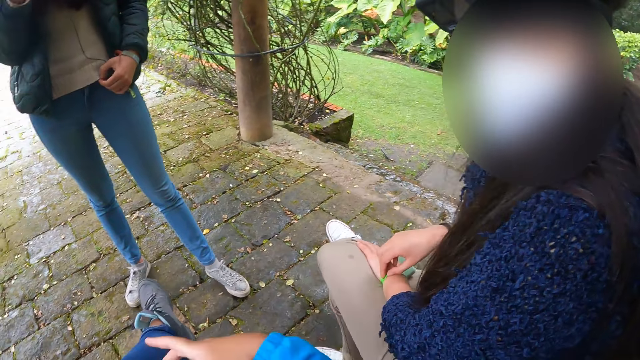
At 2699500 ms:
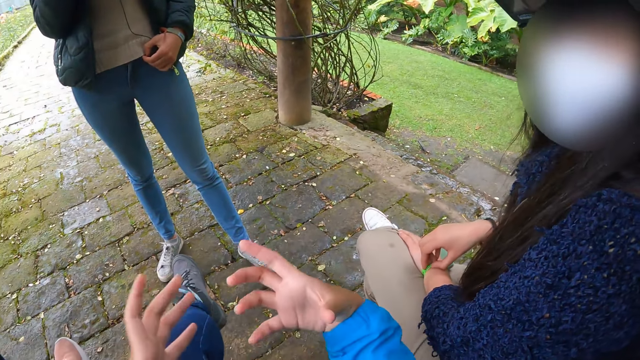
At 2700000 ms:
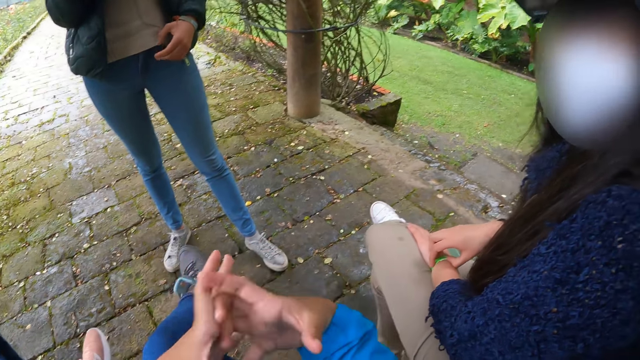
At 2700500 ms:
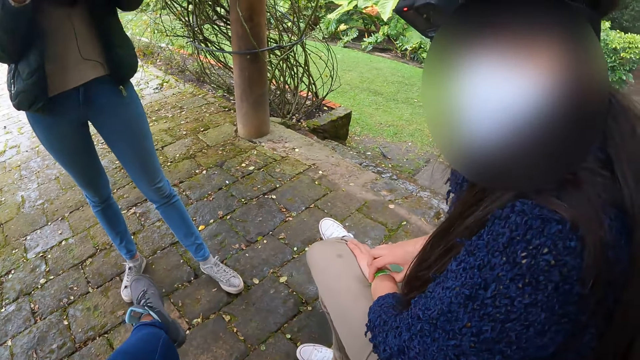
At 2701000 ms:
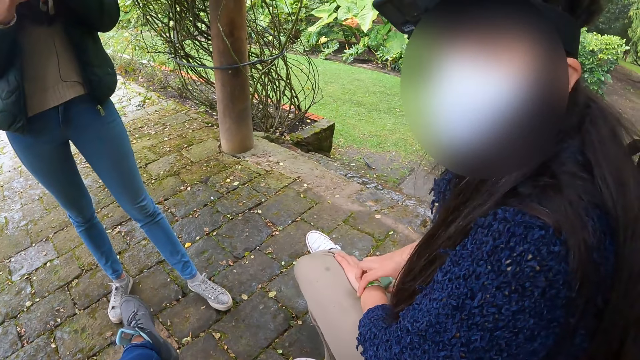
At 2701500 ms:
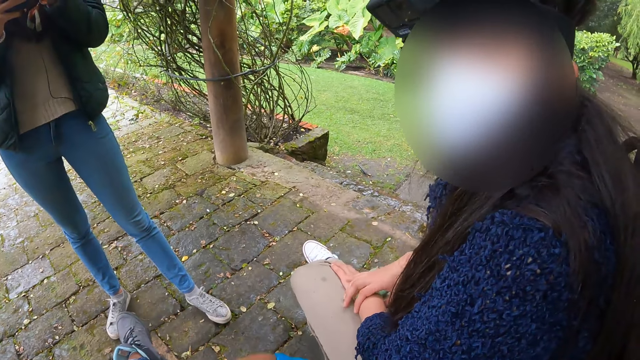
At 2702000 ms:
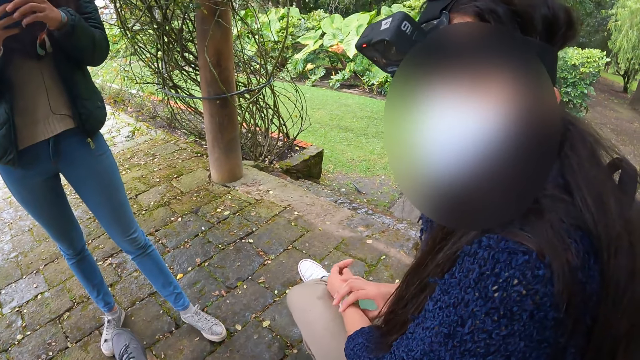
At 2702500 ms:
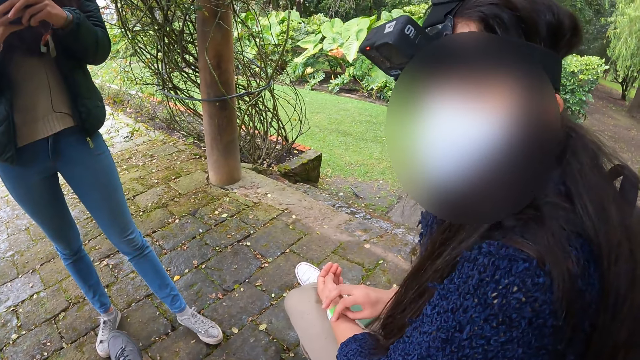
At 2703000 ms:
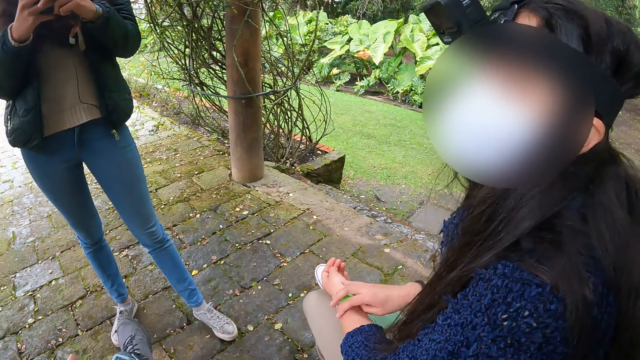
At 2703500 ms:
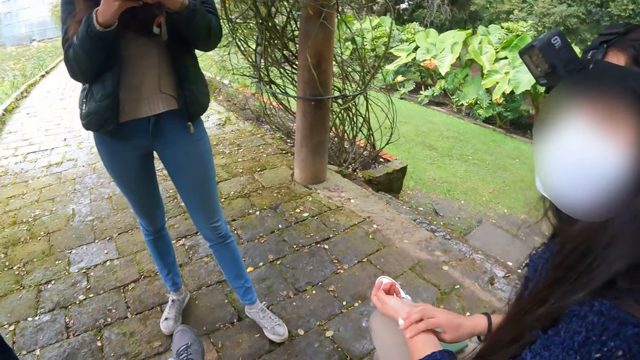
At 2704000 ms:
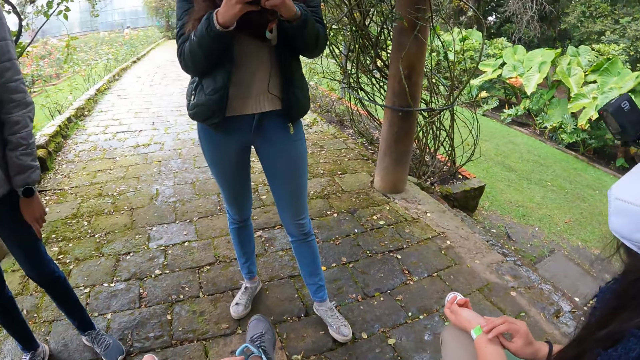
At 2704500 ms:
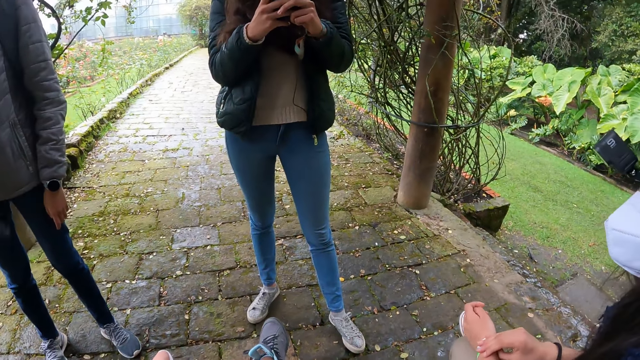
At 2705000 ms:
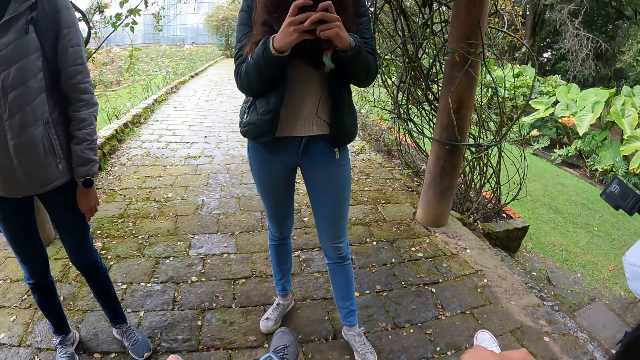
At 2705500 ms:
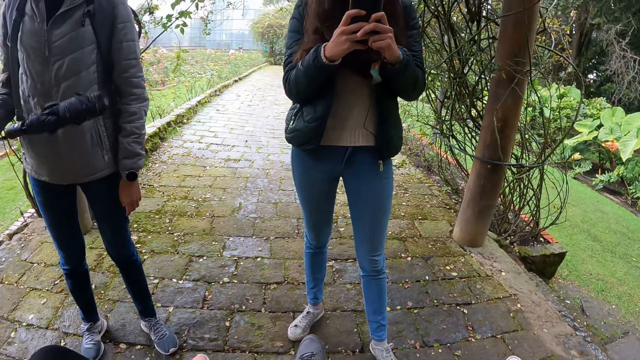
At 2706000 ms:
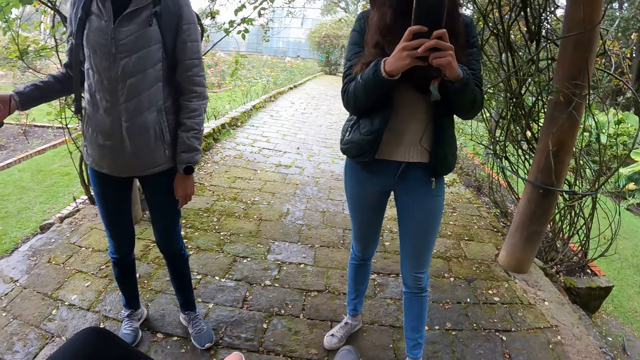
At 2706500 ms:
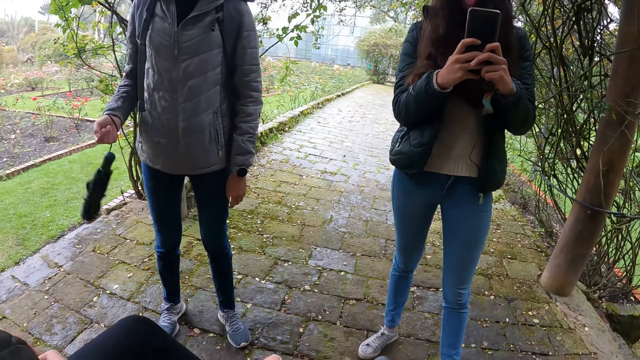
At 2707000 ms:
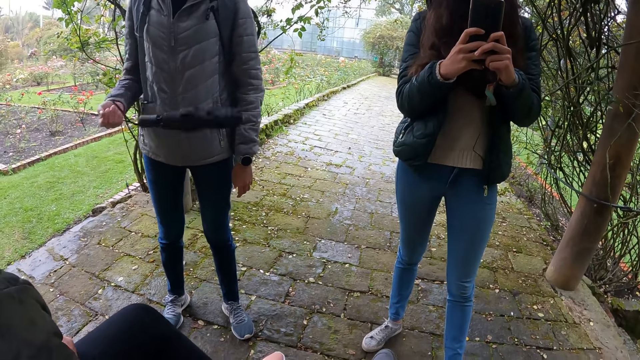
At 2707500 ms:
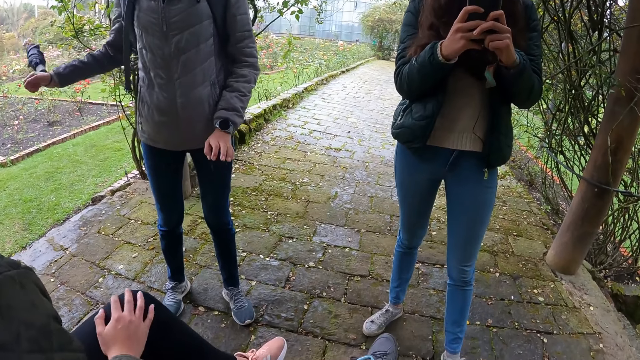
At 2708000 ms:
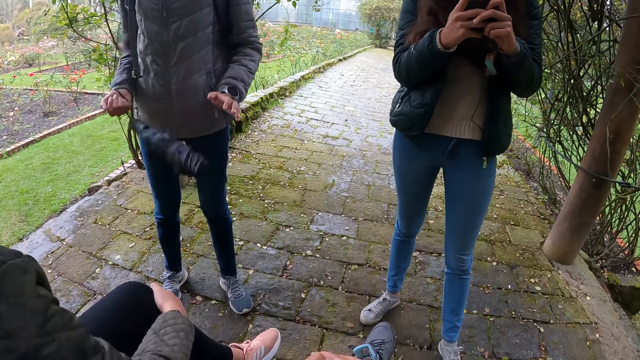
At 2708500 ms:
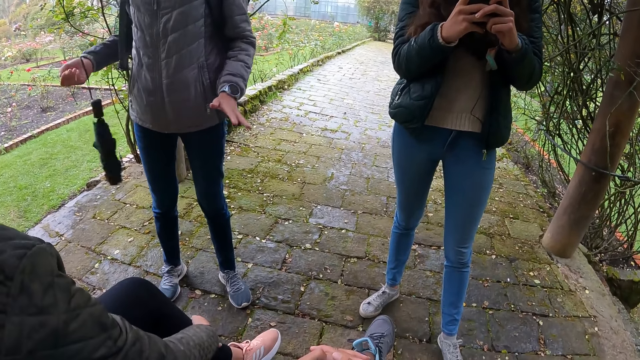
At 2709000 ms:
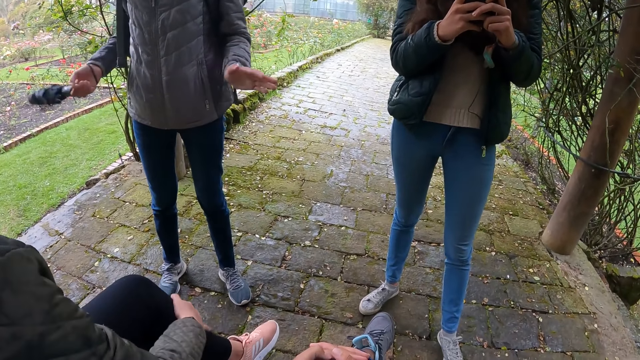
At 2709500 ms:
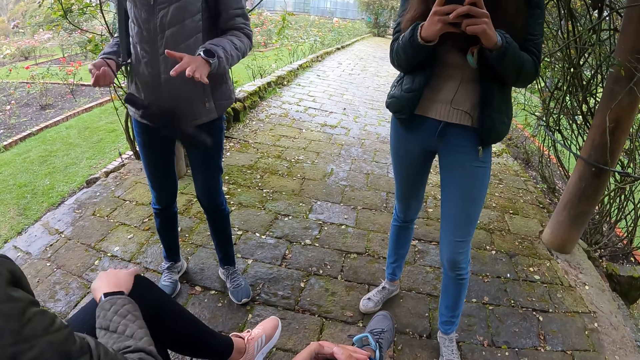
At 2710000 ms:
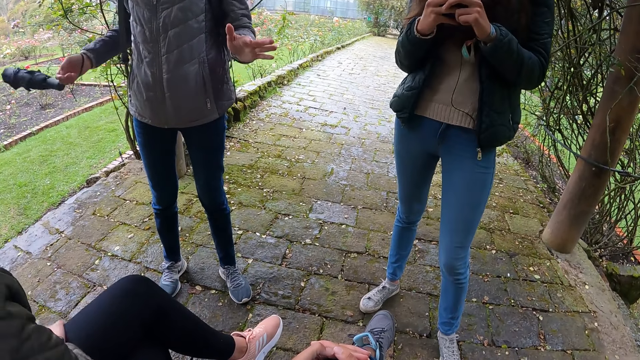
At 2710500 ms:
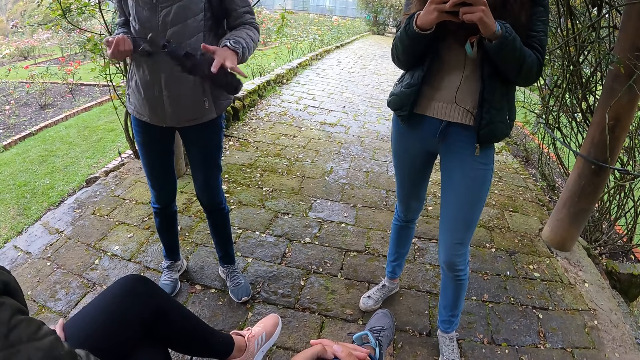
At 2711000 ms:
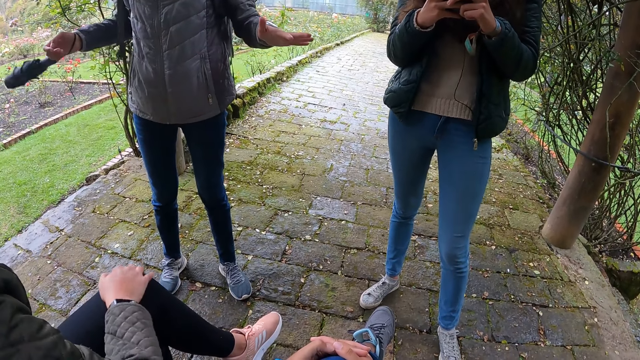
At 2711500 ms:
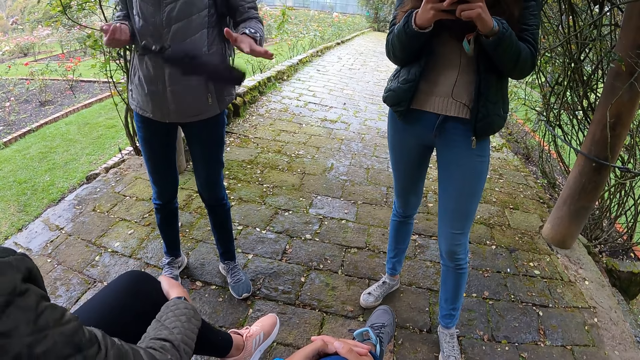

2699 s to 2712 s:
A woman operates her phone in both hands. Another woman swings the umbrella in her right hand. A woman holds her phone with both her hands. A third woman rubs her right hand on her left leg. The second woman hits the umbrella in her right hand on her left hand.

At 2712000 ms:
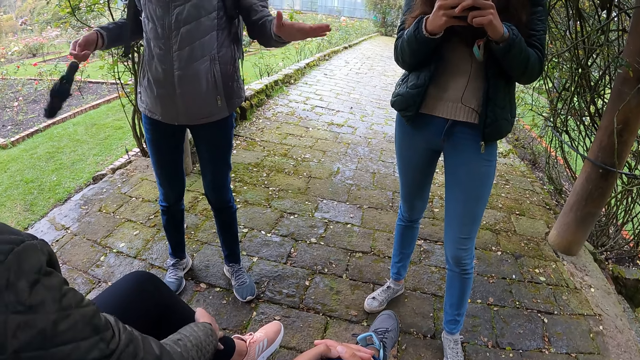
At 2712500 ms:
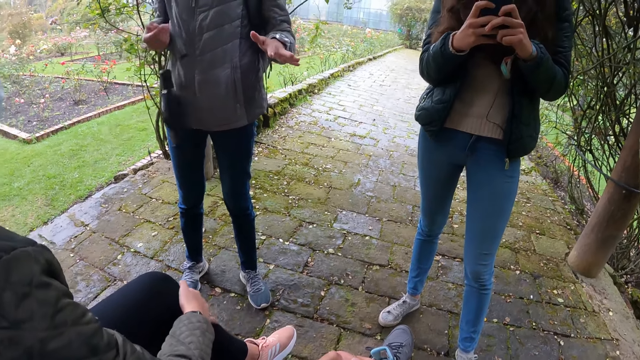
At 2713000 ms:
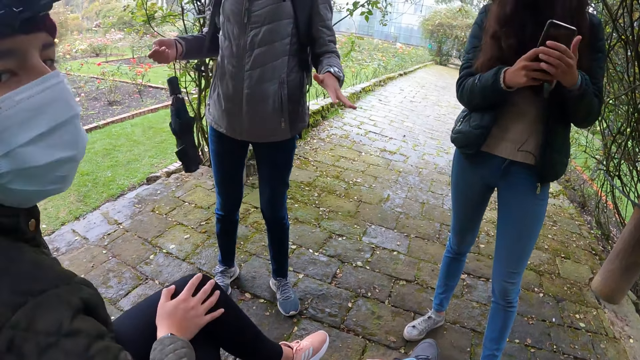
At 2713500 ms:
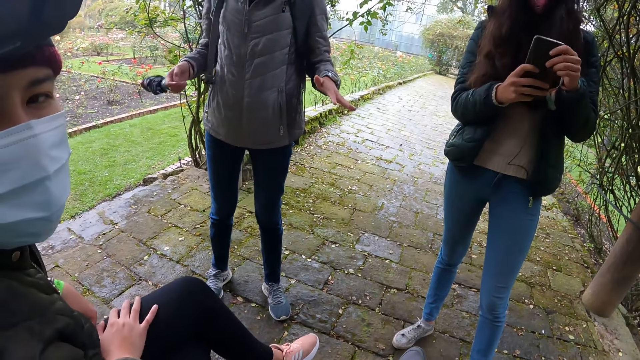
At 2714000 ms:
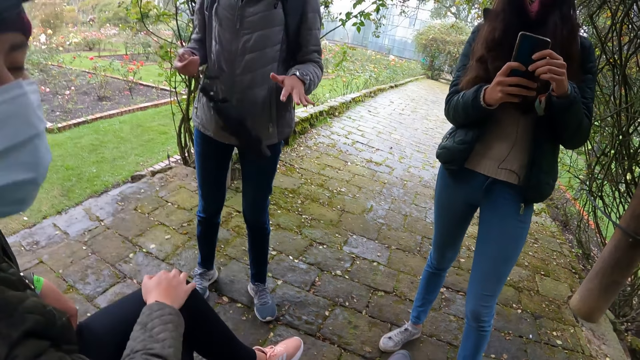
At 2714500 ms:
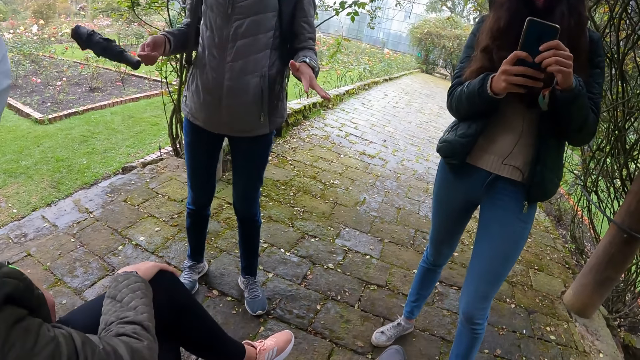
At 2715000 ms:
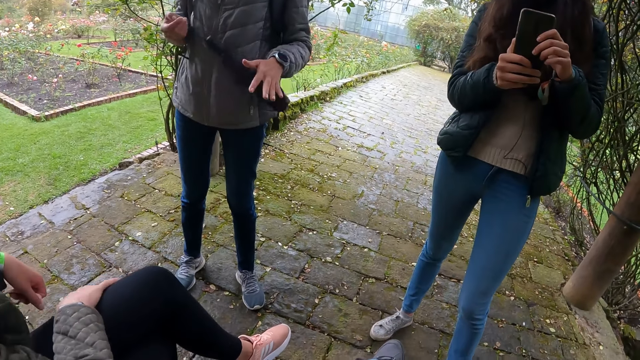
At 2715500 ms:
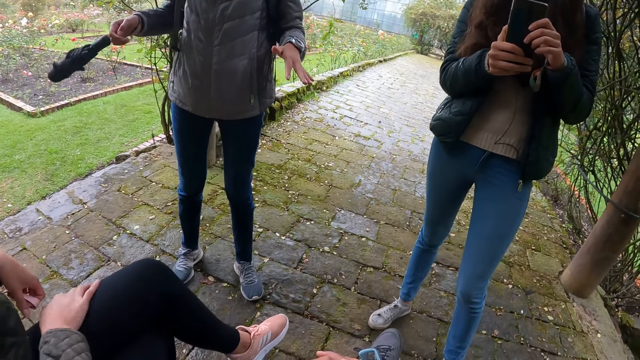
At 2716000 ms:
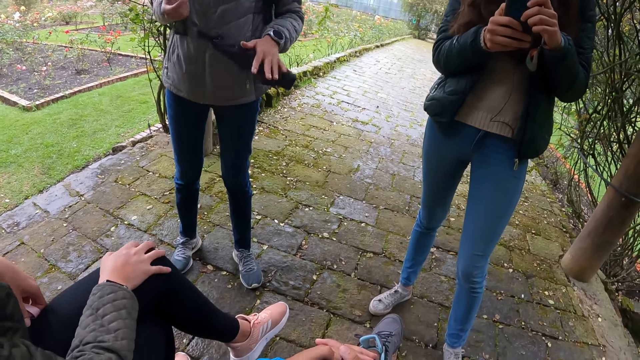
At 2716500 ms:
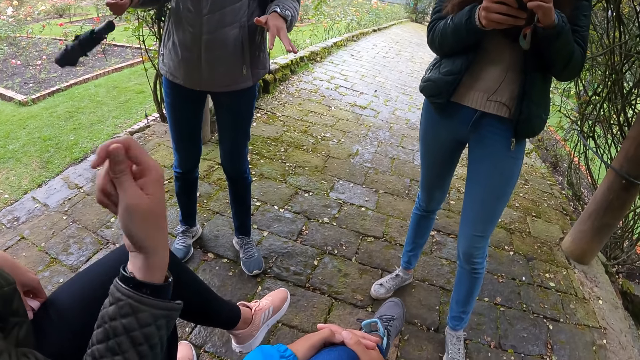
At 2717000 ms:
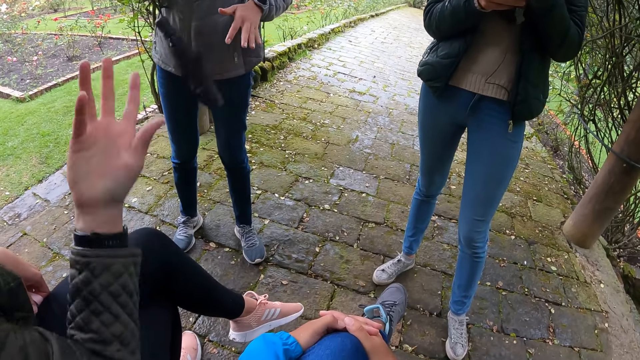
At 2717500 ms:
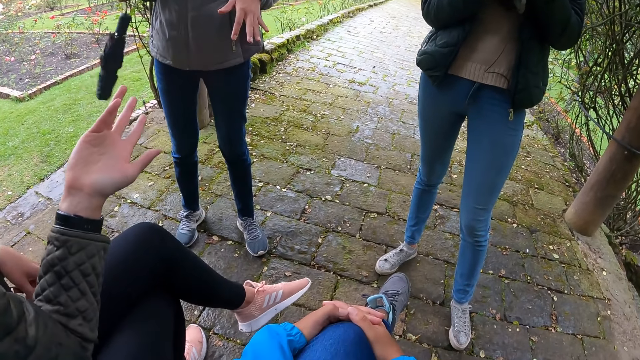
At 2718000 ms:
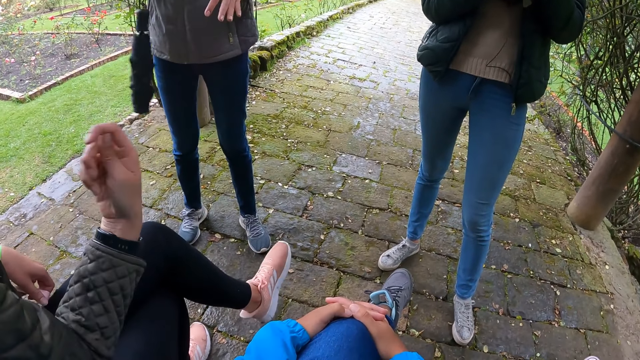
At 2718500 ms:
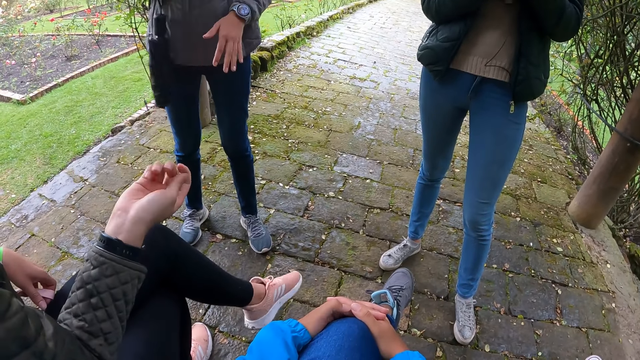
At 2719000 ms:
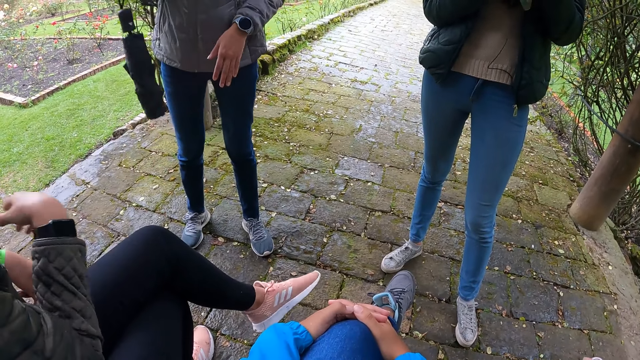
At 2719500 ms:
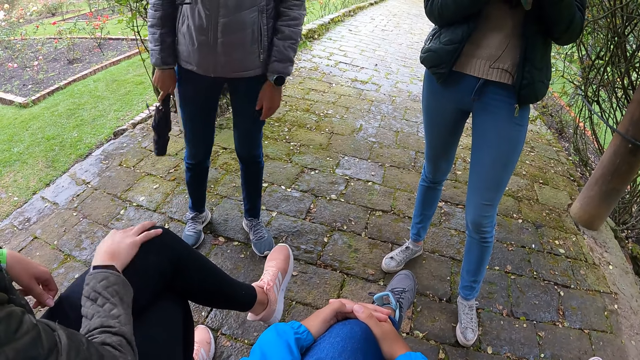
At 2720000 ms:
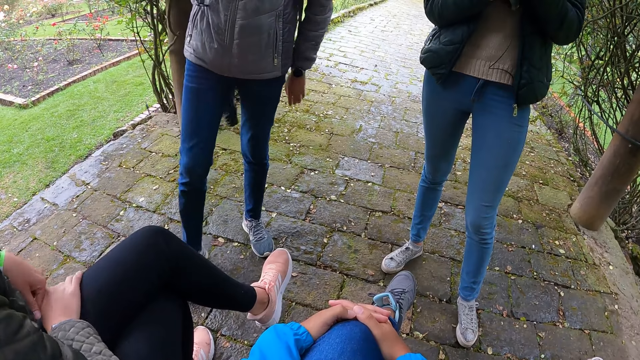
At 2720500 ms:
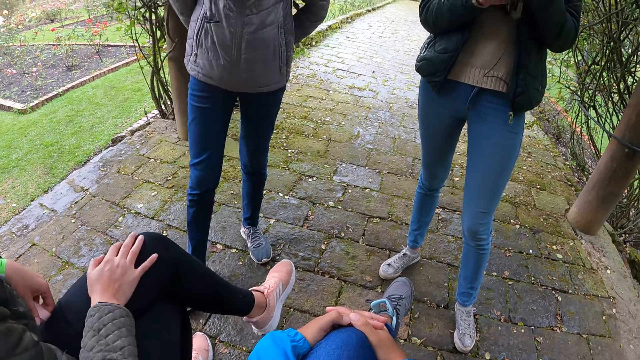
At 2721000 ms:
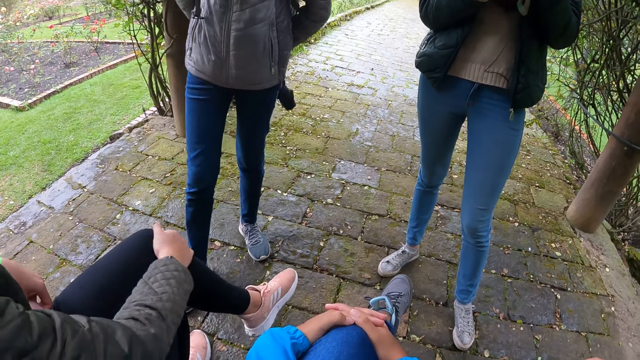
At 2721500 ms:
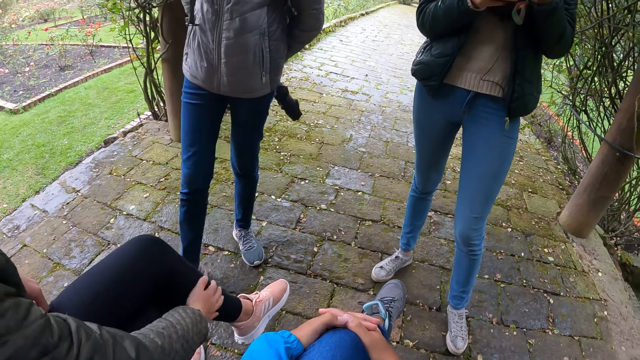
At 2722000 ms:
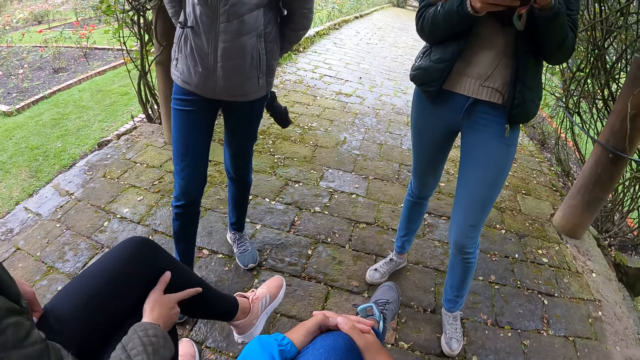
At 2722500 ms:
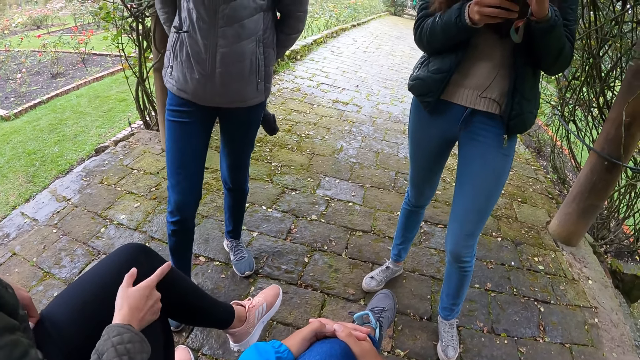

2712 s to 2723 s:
A woman gestures with her right hand. Another woman holds the umbrella behind her with her right hand. The first woman touches the foot.
